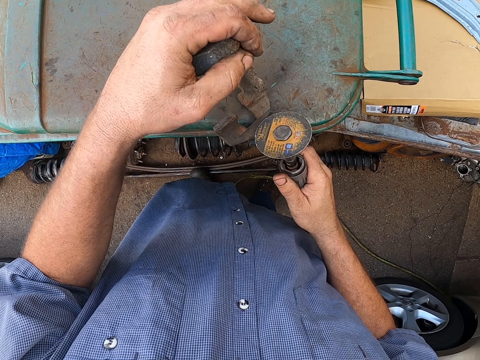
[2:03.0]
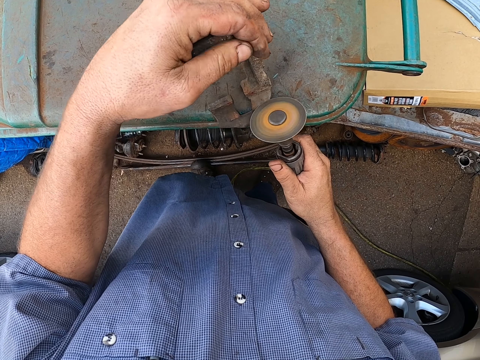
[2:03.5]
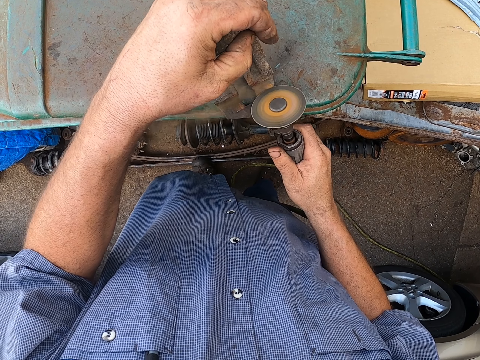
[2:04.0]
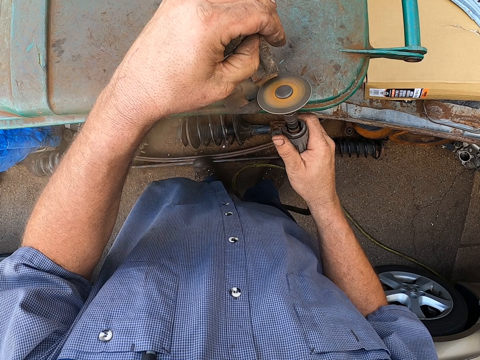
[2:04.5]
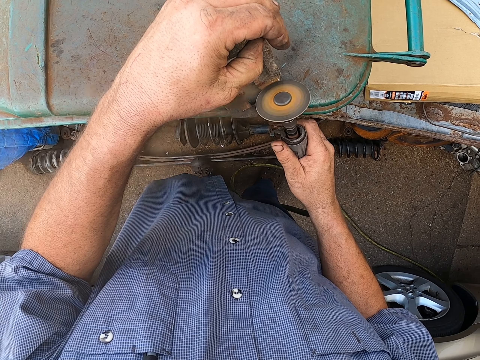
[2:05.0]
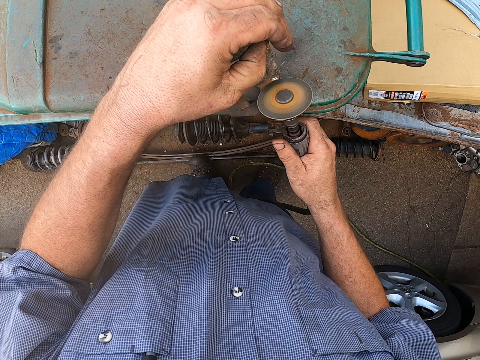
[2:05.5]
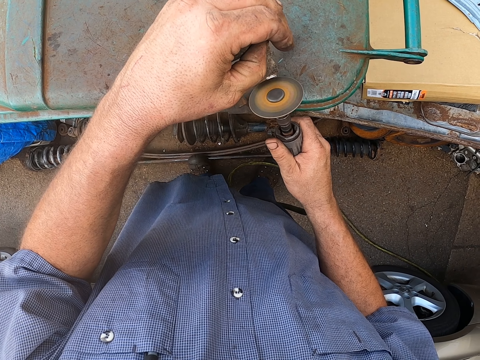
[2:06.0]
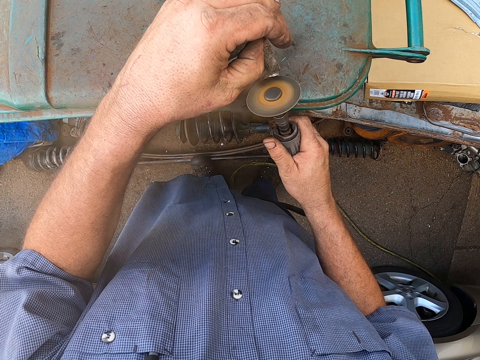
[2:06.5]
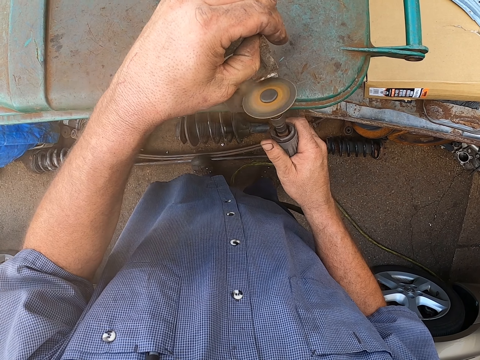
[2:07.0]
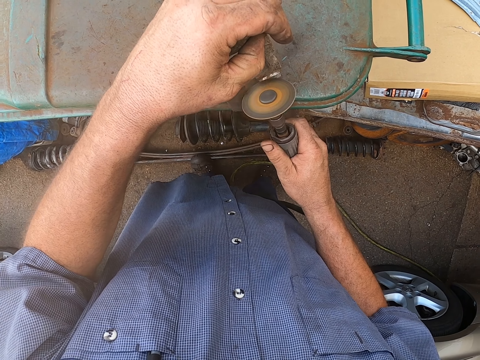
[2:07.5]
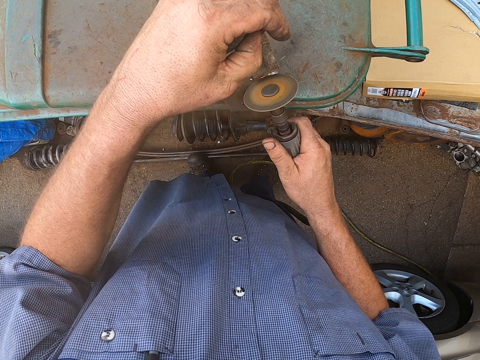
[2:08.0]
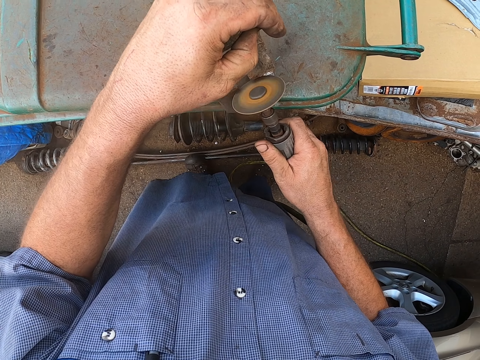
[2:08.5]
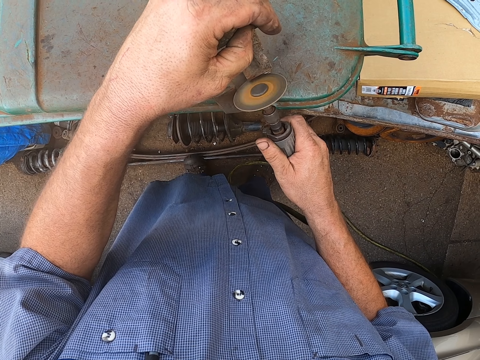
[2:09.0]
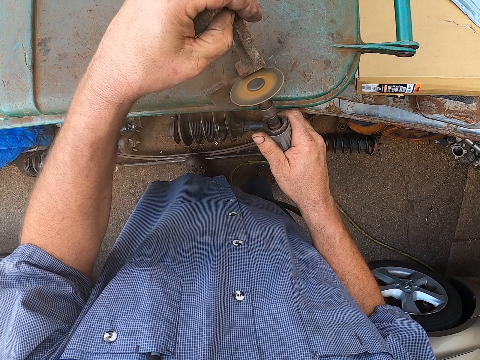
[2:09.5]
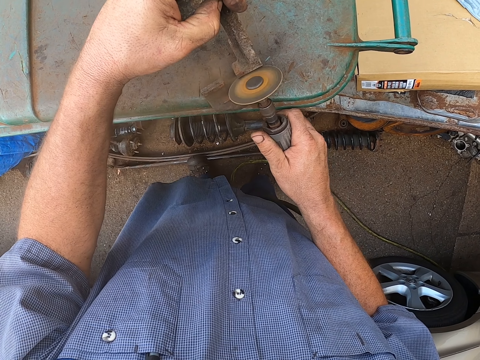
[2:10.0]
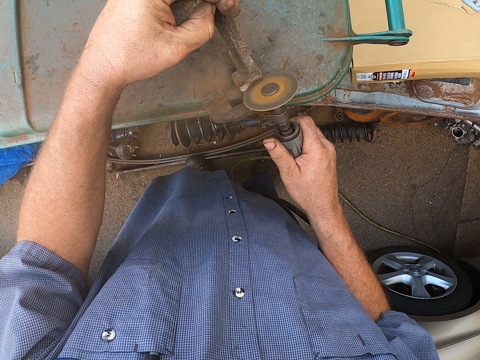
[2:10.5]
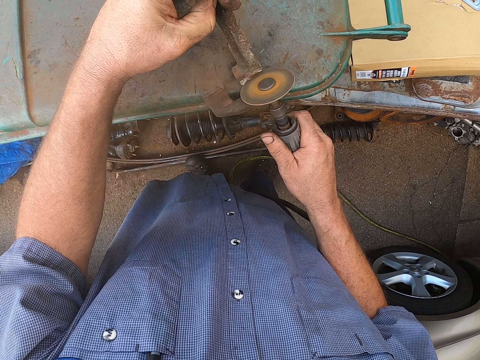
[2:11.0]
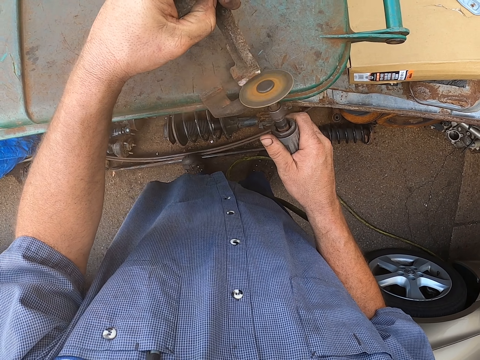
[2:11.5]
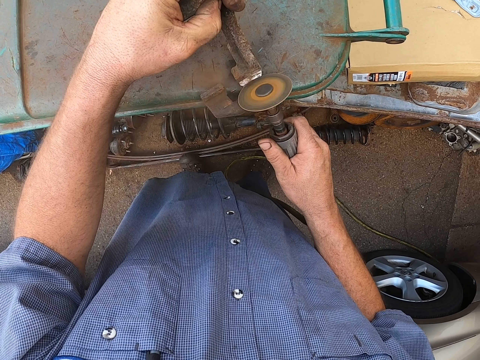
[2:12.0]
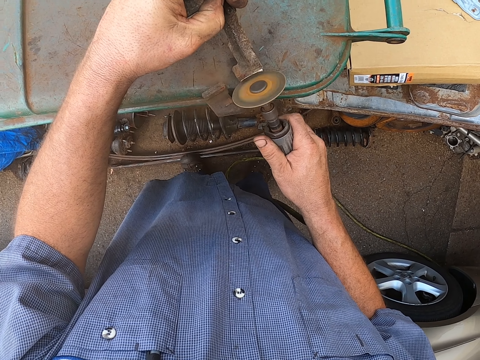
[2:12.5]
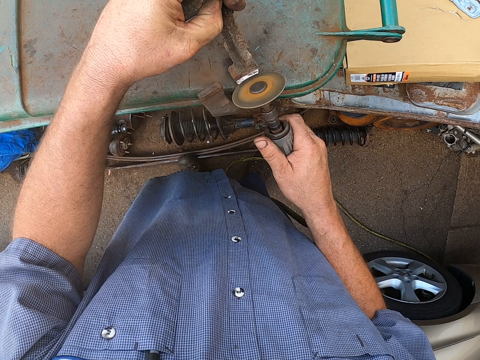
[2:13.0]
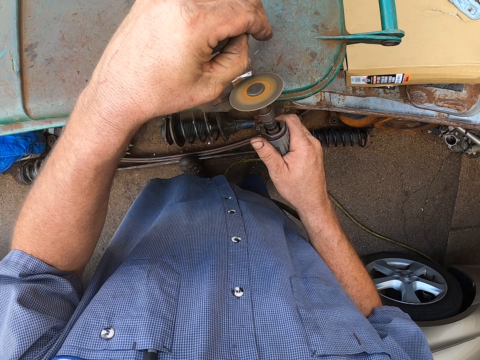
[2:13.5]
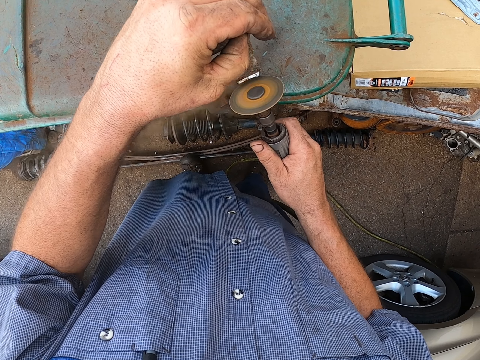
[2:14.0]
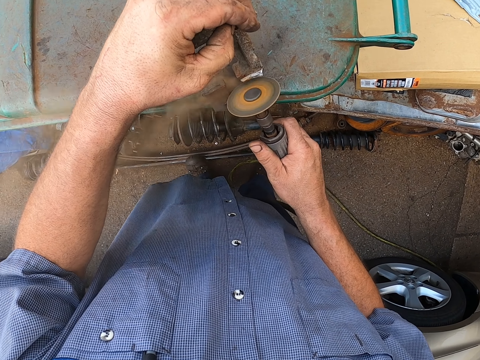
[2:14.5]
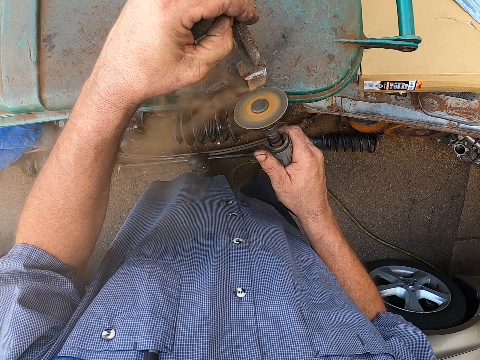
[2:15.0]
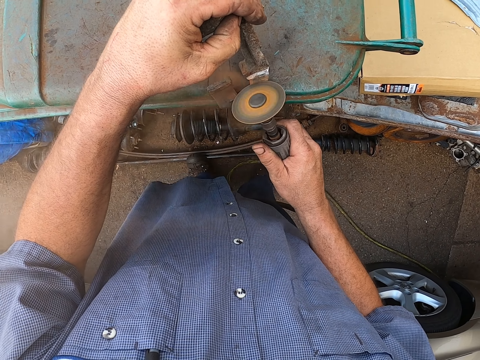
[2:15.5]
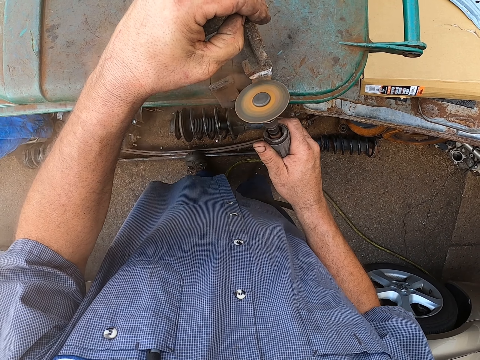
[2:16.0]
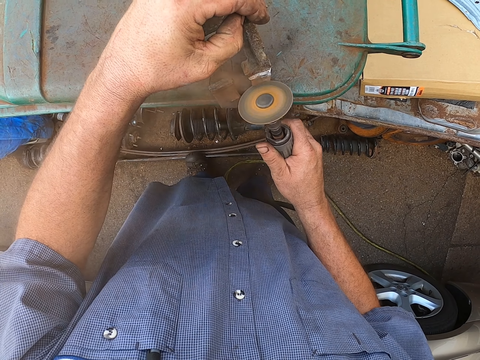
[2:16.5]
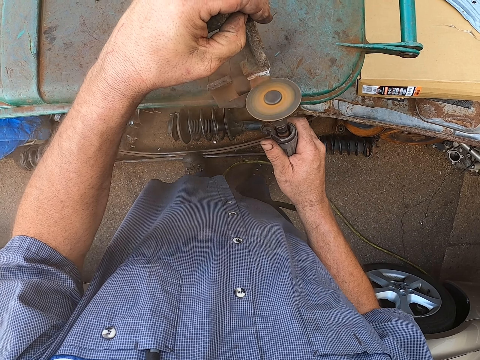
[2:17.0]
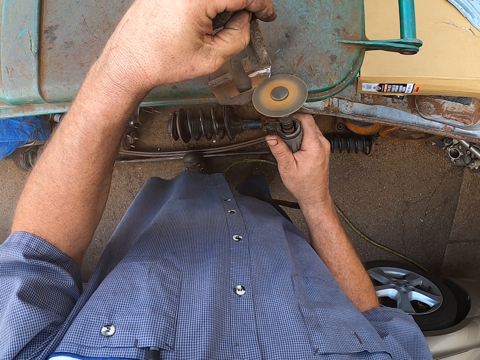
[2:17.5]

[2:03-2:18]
The camera wearer removes the rust from the metal.

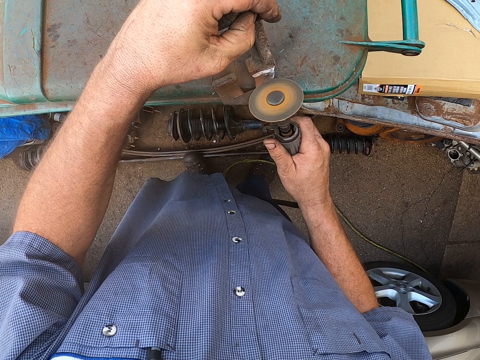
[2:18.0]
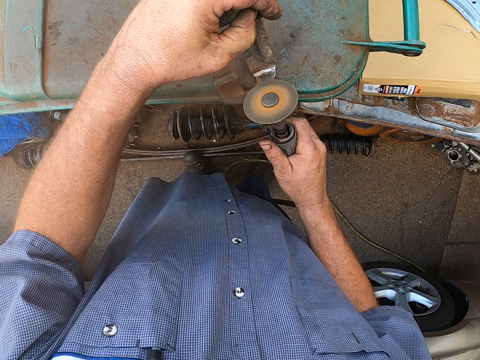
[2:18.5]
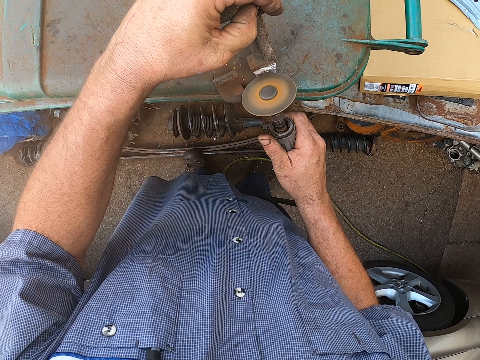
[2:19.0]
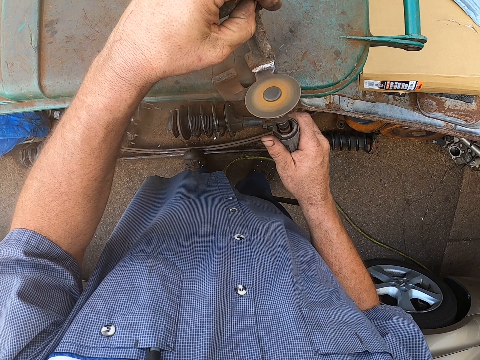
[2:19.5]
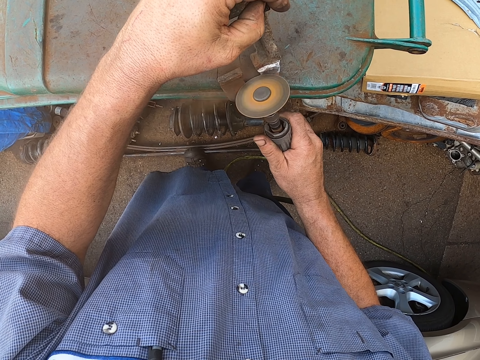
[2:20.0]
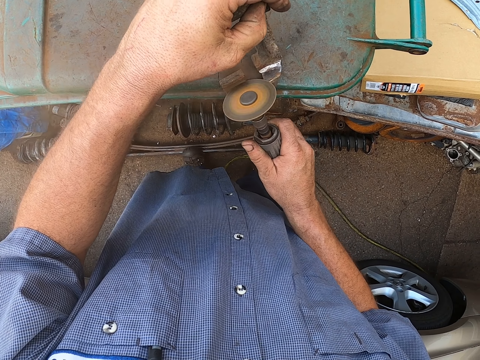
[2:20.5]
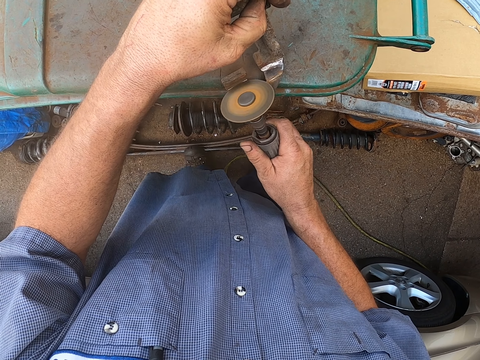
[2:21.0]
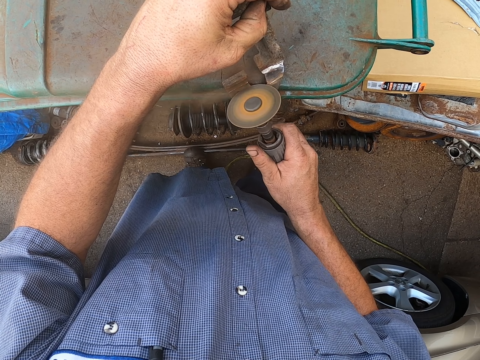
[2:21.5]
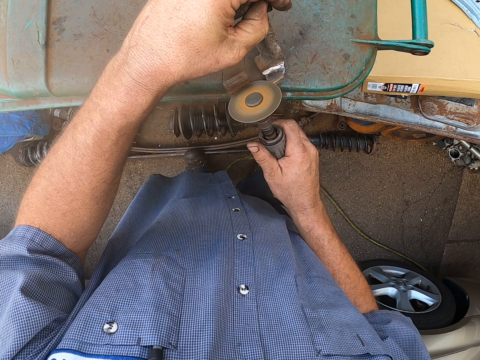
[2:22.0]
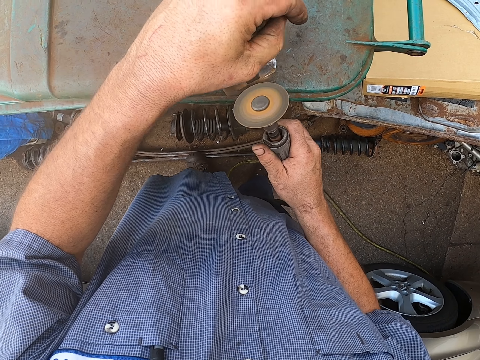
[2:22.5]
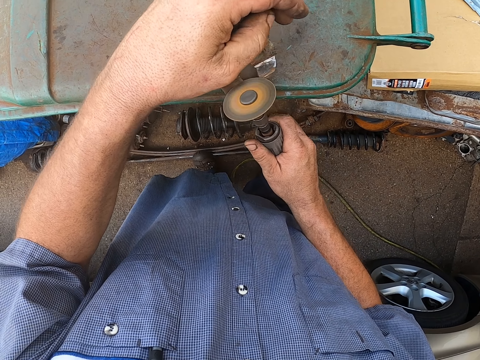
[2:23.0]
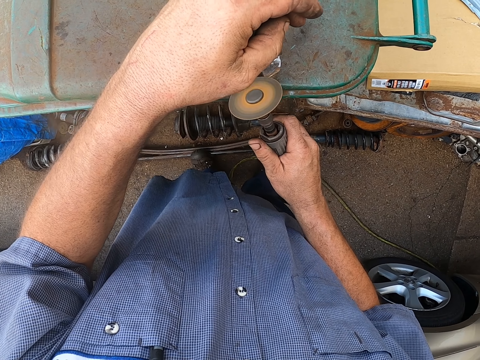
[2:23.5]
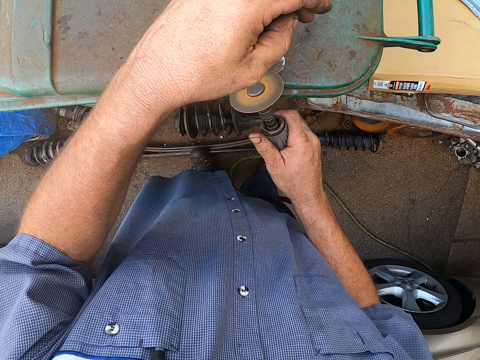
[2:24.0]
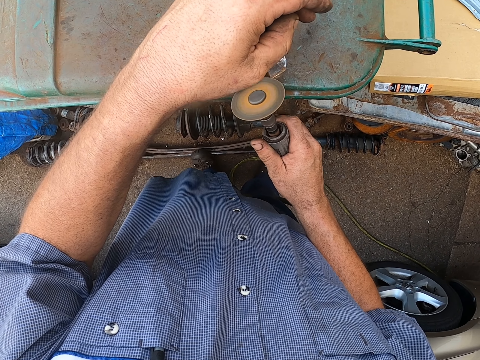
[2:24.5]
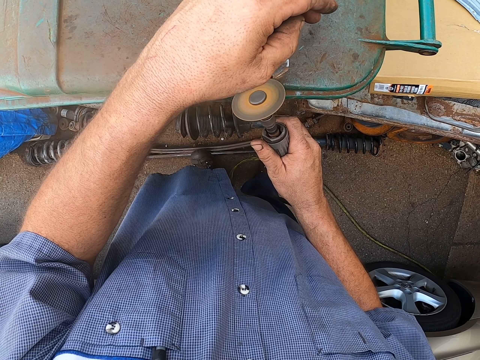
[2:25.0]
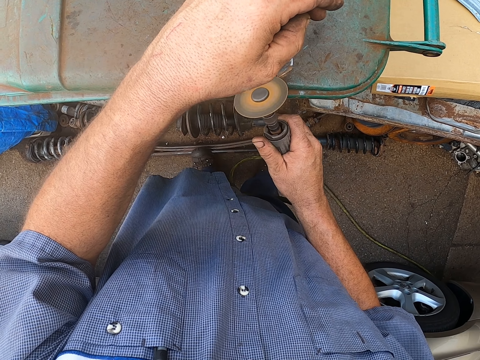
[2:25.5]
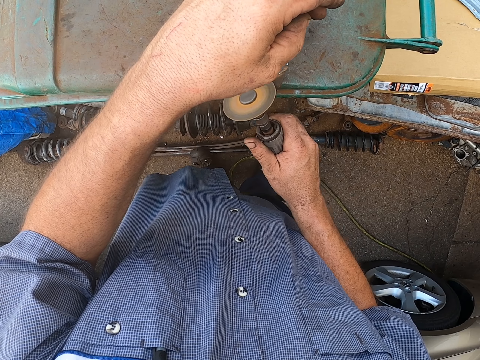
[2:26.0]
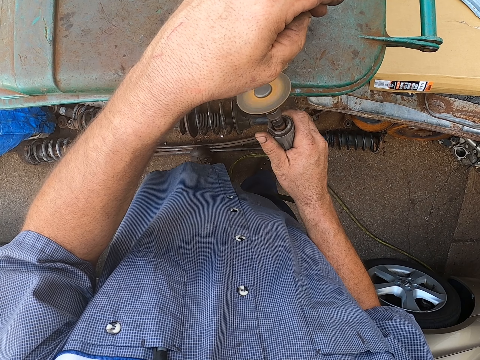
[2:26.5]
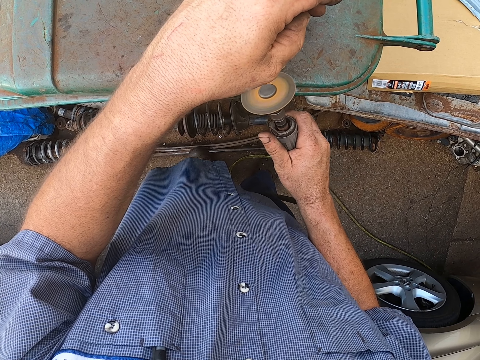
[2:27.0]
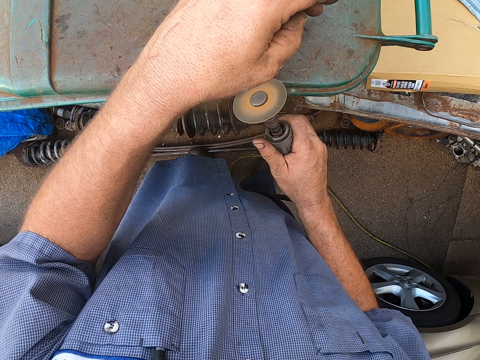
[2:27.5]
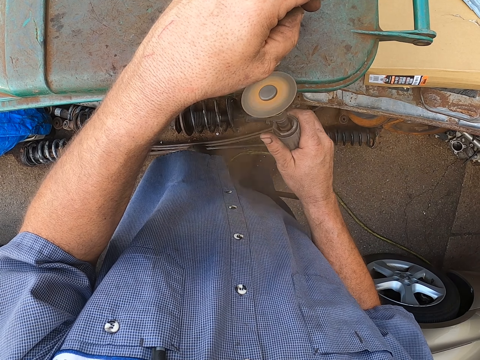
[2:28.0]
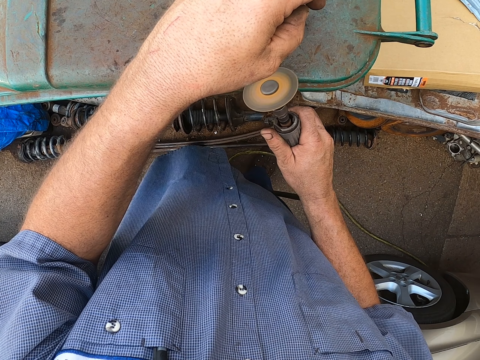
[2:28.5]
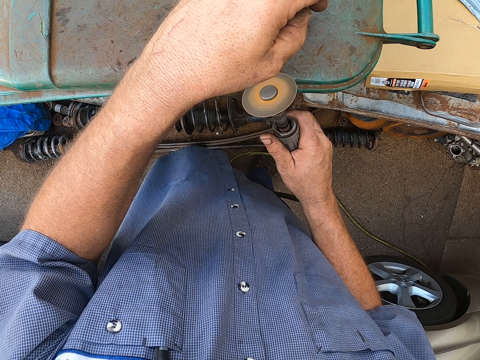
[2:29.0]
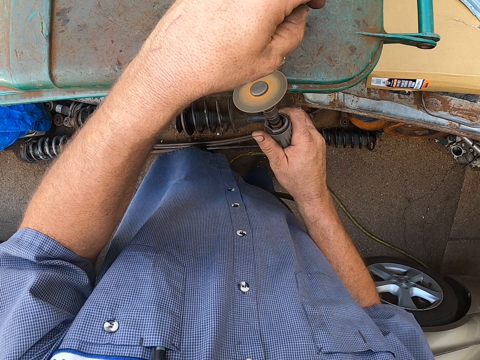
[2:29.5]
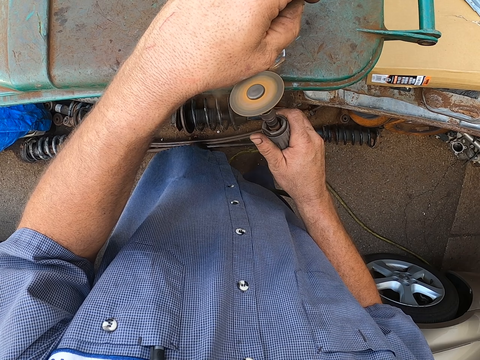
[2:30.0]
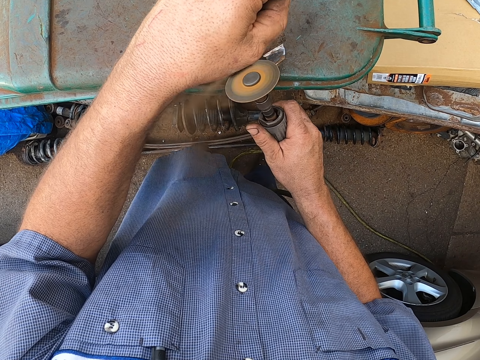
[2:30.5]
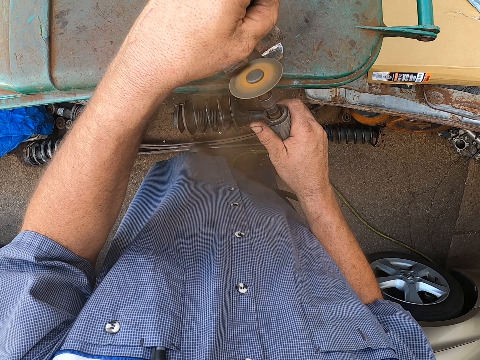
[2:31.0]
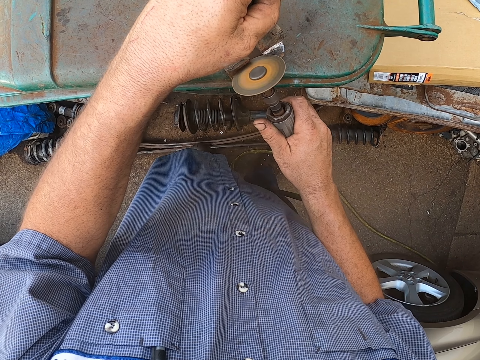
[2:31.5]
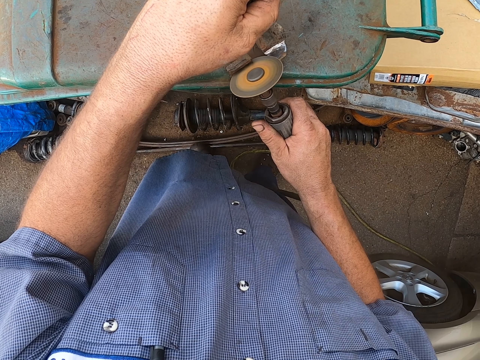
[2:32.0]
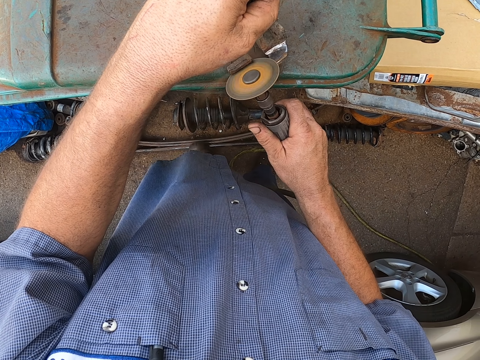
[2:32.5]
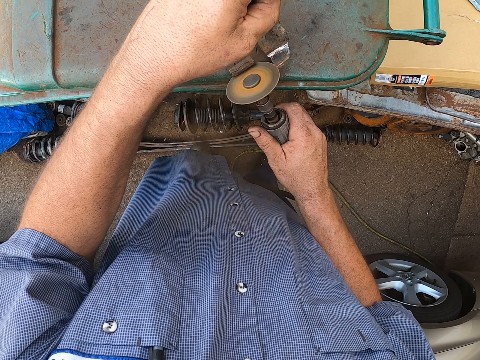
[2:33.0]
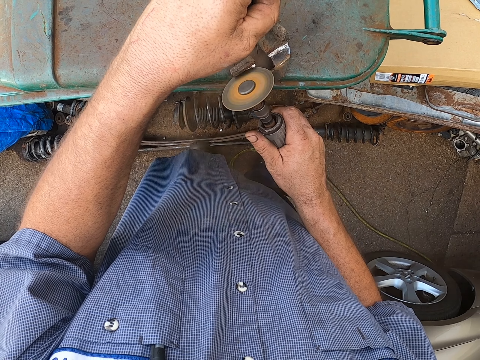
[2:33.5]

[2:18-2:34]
The camera wearer turns a metal. They clean the metal.
